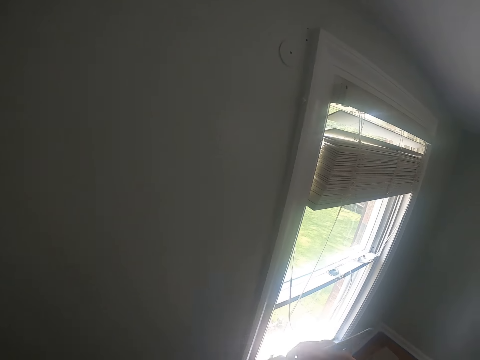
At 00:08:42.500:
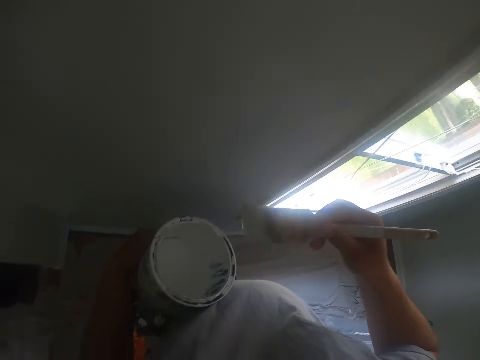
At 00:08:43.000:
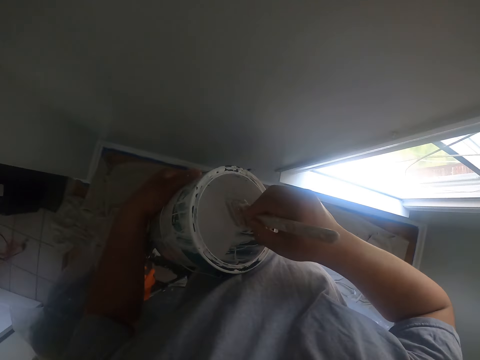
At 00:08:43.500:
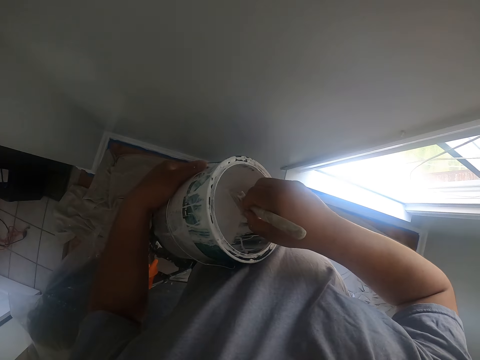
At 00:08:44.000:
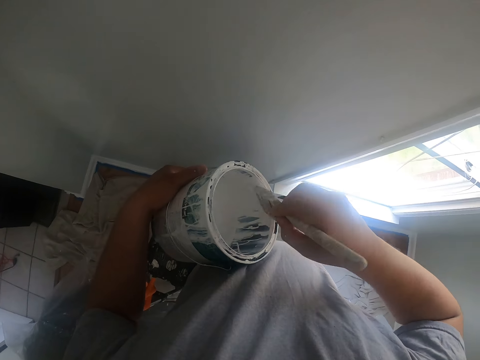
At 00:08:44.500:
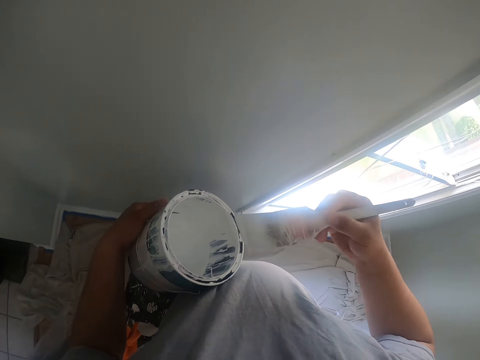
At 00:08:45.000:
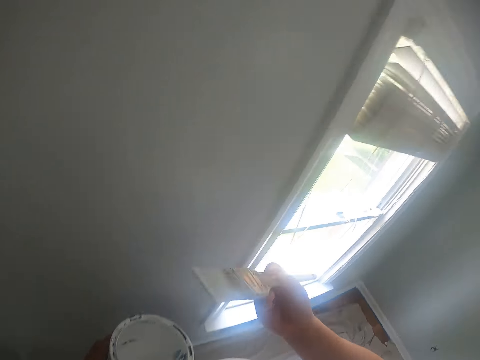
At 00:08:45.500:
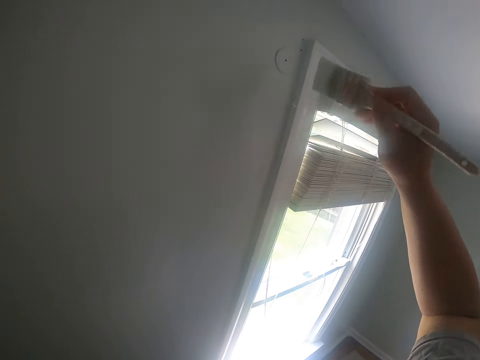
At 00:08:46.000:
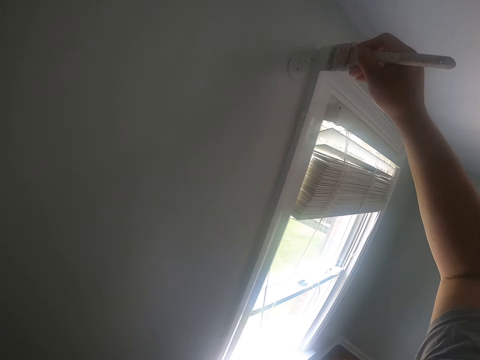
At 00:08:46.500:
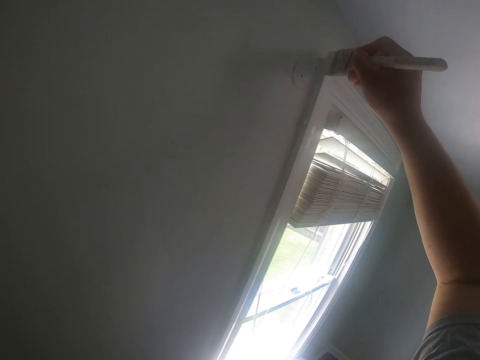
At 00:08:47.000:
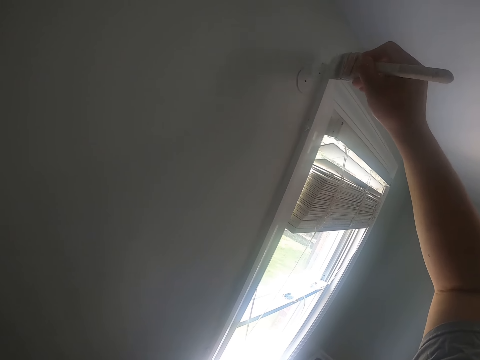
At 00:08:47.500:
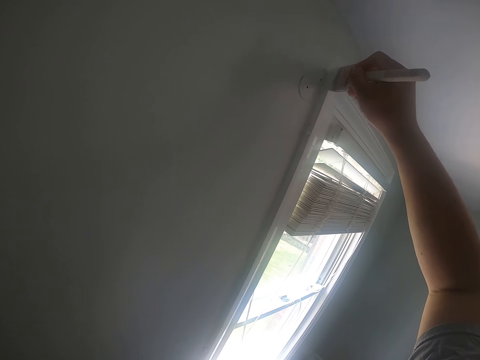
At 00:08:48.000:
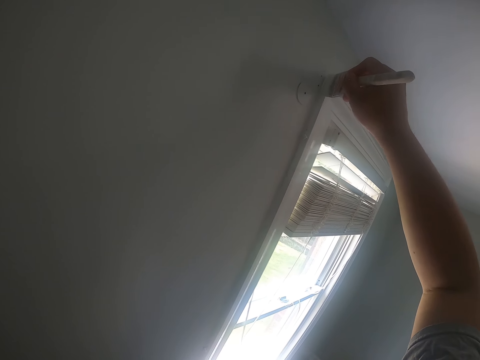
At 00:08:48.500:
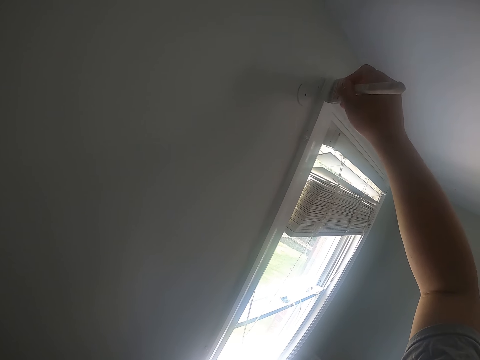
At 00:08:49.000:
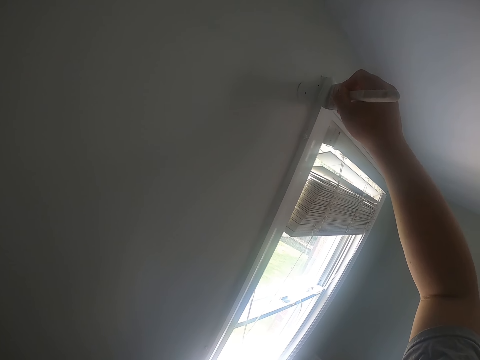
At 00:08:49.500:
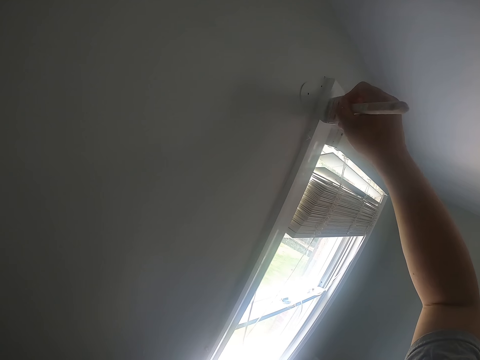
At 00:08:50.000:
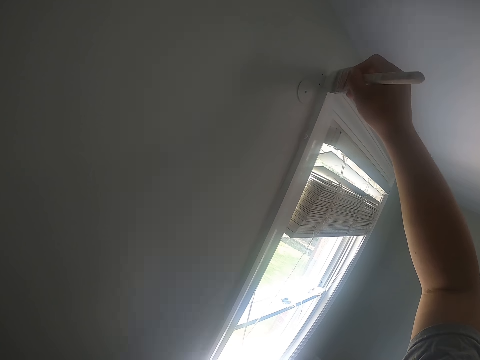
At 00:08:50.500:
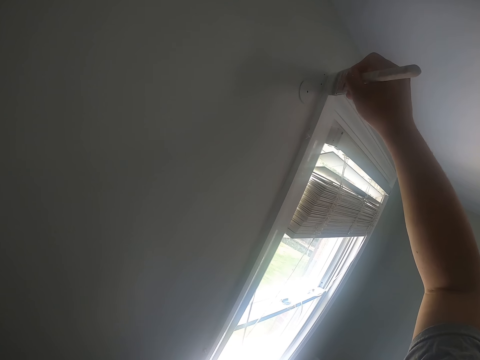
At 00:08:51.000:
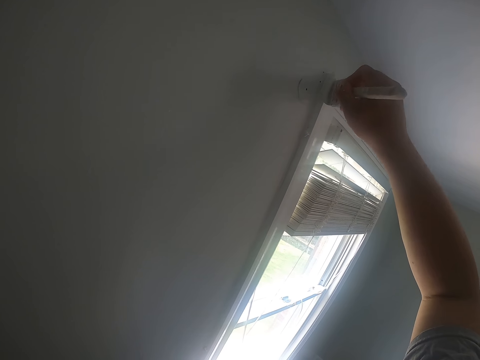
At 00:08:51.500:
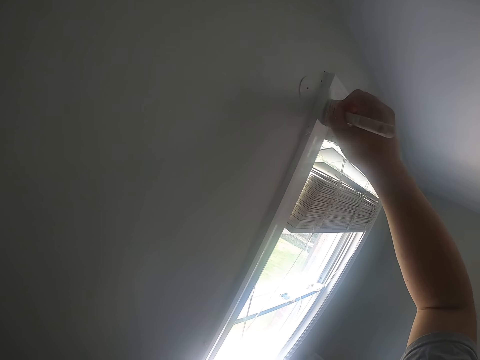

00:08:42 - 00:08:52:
The camera wearer looks around. They dip the paint brush into the paint bucket. They scrub off the paint from the paint brush. They paint the window frame with the paint brush.

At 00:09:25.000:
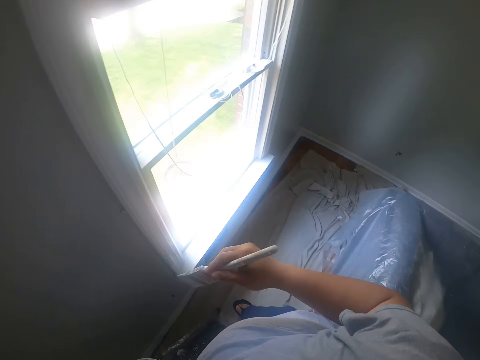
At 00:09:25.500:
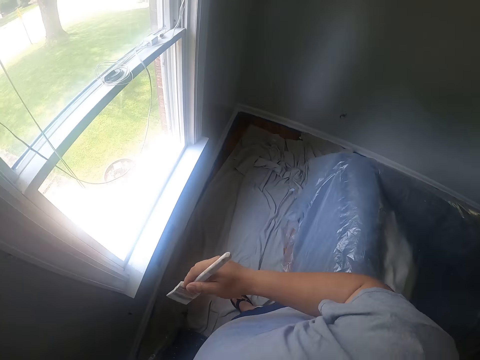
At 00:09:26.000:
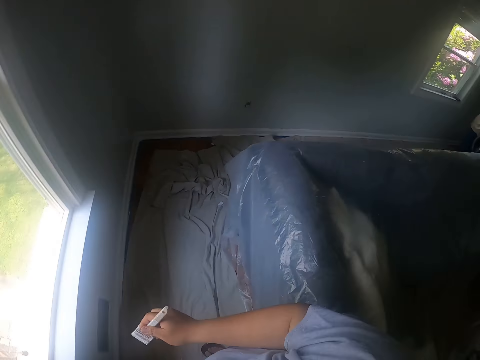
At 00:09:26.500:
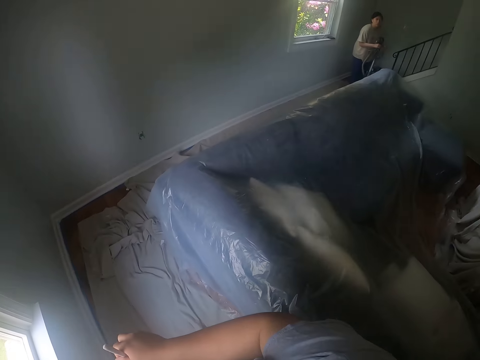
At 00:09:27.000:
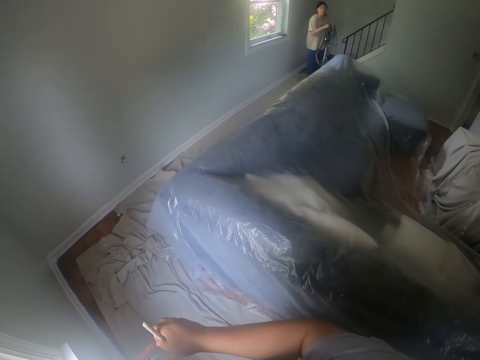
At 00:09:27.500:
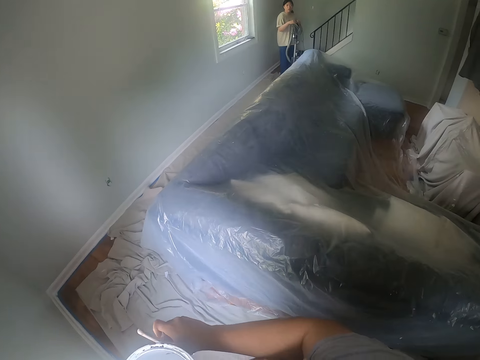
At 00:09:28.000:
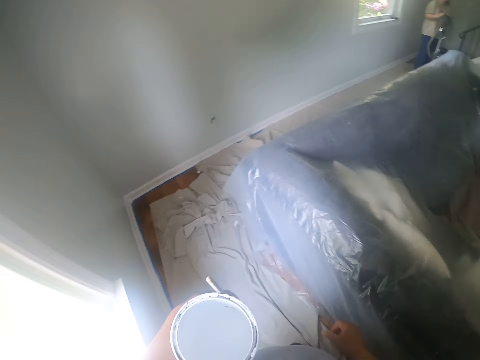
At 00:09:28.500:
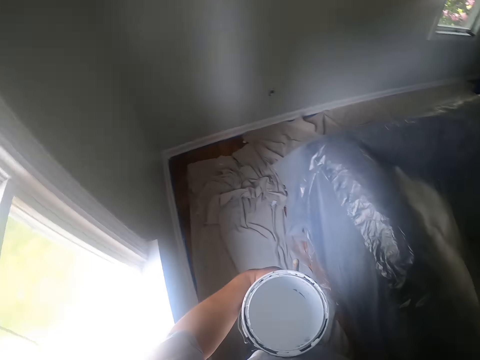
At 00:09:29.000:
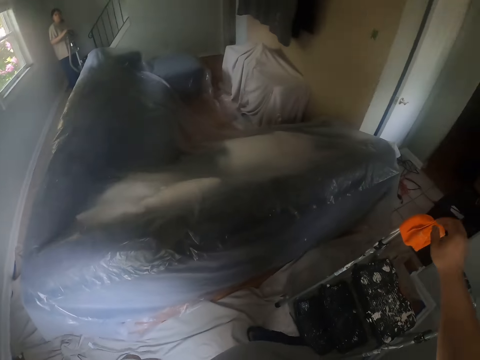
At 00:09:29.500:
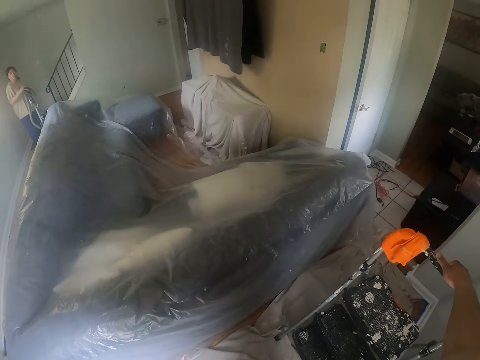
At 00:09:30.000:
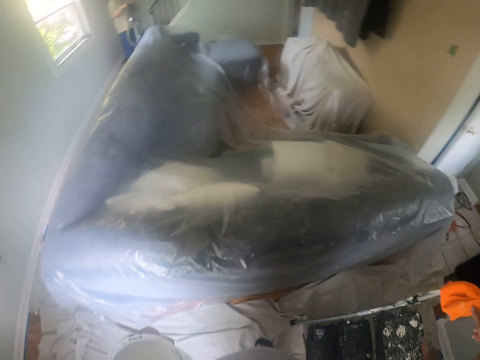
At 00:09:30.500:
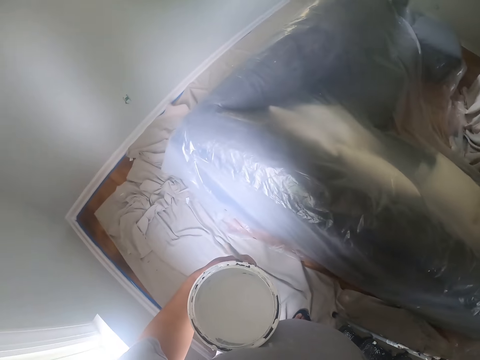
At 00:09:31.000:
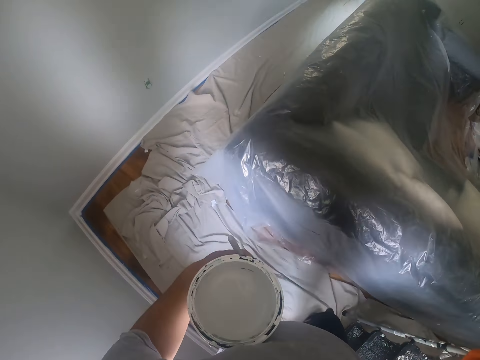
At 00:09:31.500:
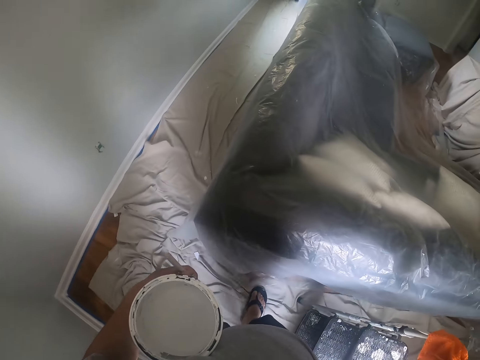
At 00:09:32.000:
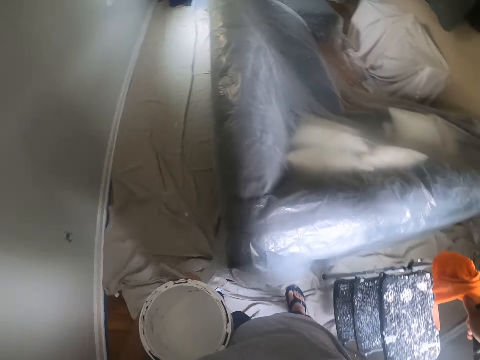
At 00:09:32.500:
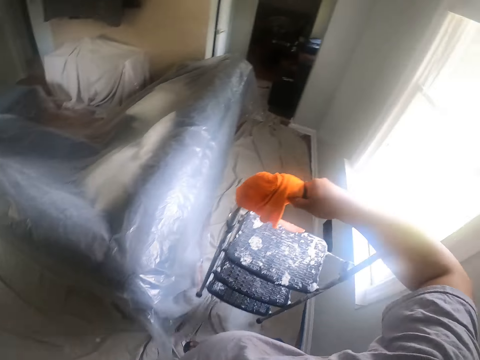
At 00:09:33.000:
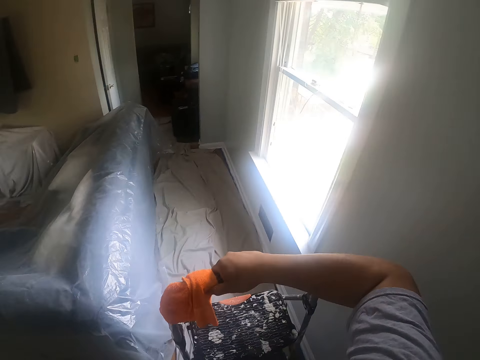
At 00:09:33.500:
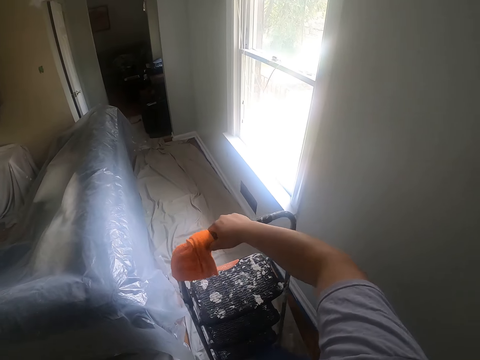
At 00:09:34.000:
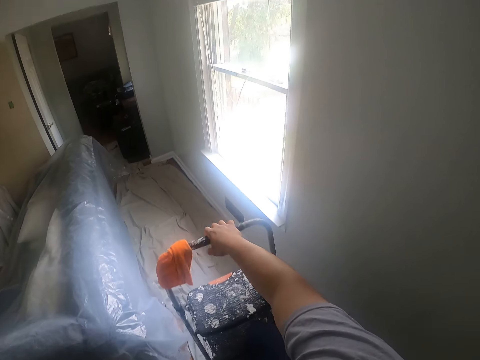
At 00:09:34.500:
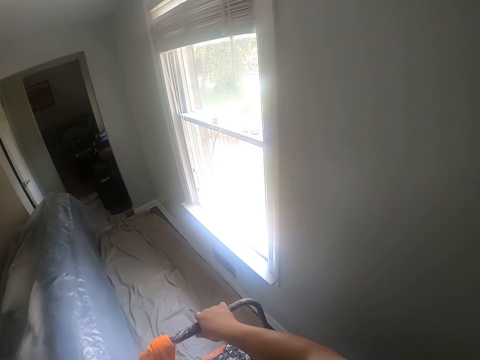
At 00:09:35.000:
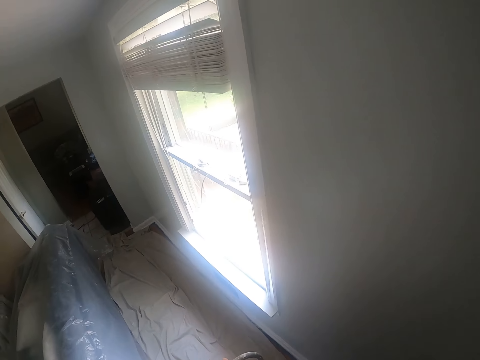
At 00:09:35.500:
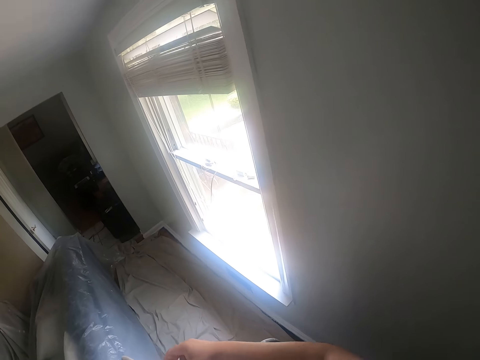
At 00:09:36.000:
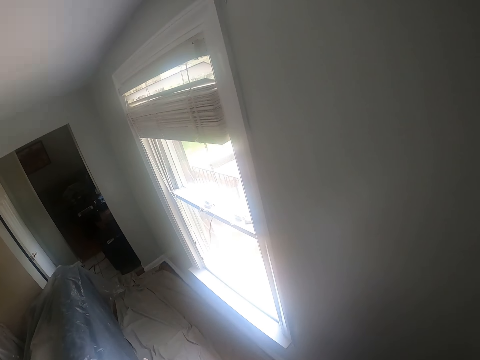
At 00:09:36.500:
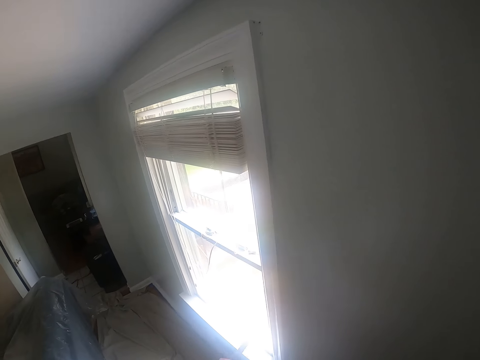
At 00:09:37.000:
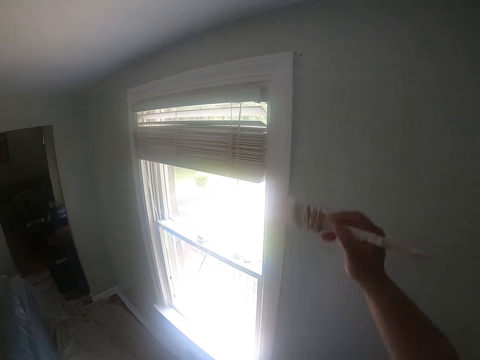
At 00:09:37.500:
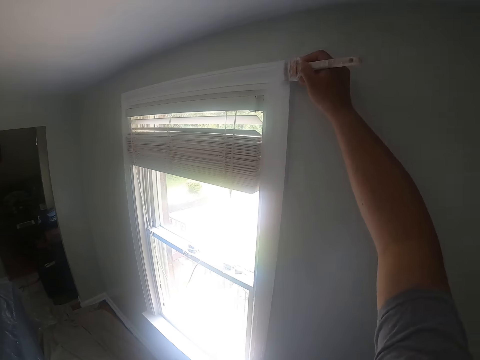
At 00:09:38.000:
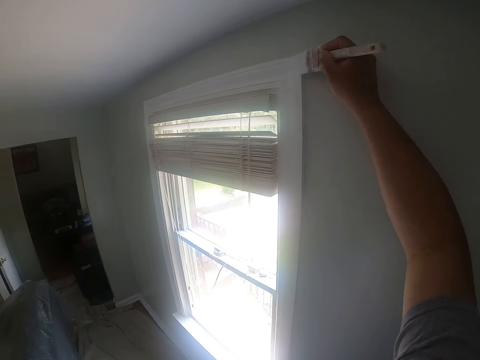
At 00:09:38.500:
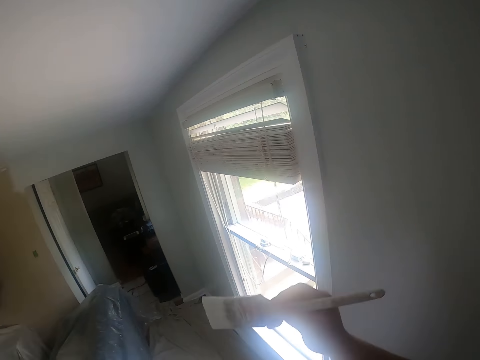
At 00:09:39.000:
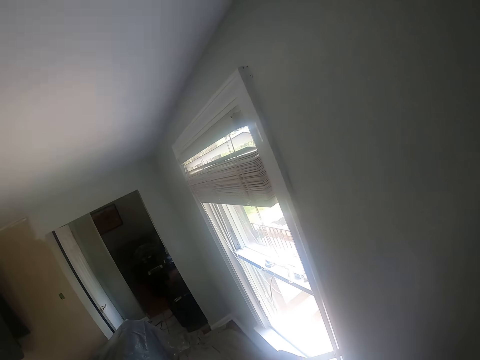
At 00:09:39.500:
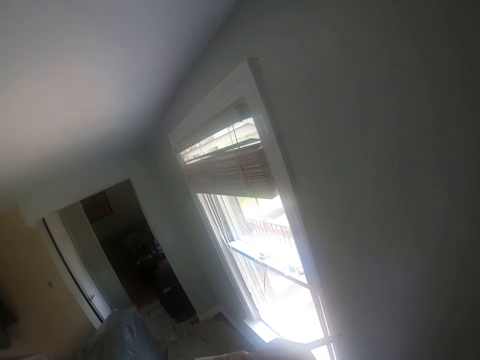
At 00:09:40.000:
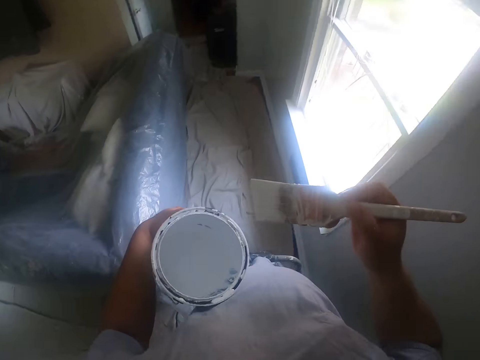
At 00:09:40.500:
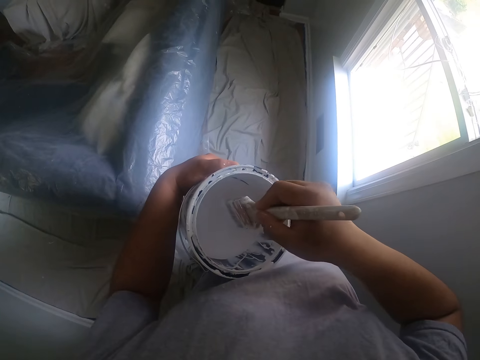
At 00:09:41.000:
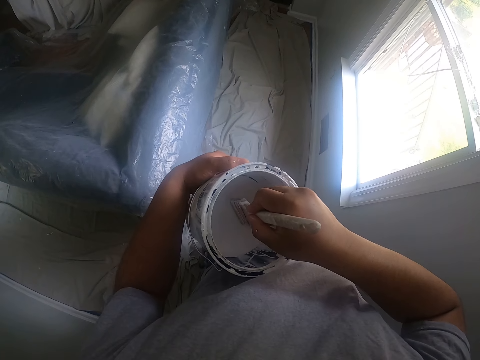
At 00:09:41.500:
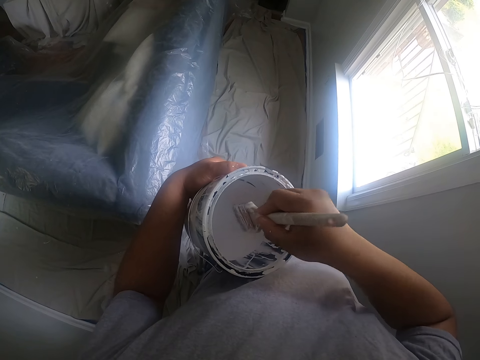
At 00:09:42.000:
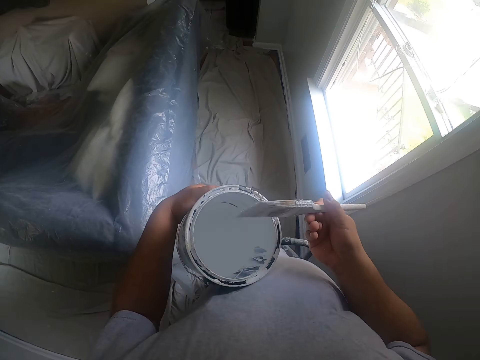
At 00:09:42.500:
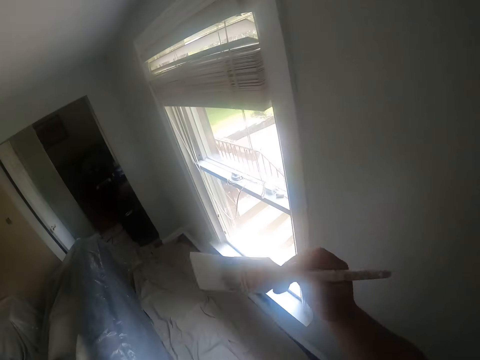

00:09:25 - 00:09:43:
The camera wearer looks around. A woman interacts with the camera wearer. The camera wearer passes the paint brush to his left hand. He carries a ladder on the floor with his right hand. He touches the ladder. He walks across the room. He pushes the ladder. He drops the ladder on the floor. He climbs the ladder. He paints the window frame with the paint brush in his right hand. He dips the paint brush into a paint bucket in his left hand.
